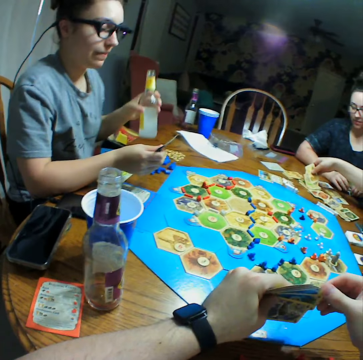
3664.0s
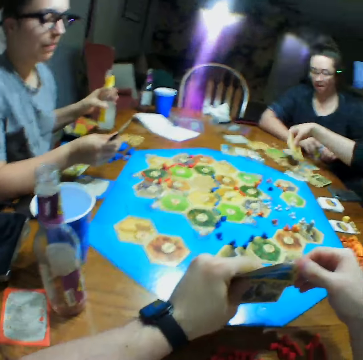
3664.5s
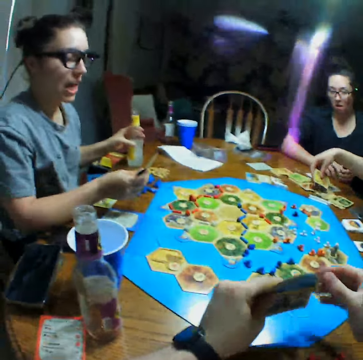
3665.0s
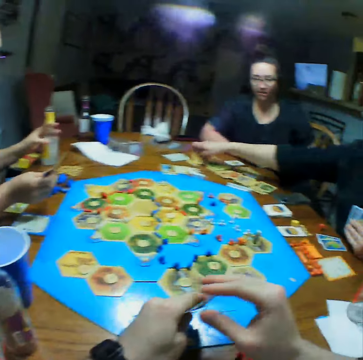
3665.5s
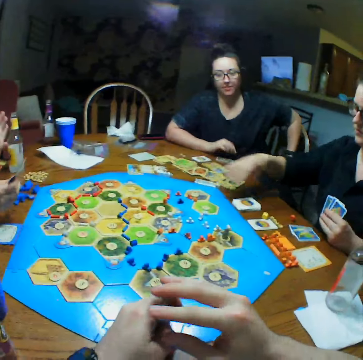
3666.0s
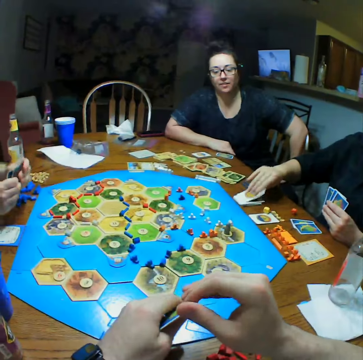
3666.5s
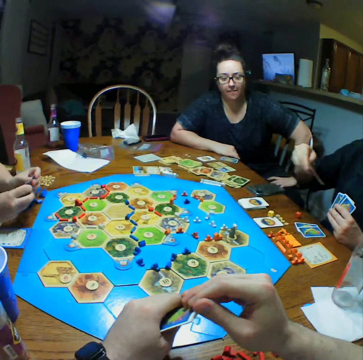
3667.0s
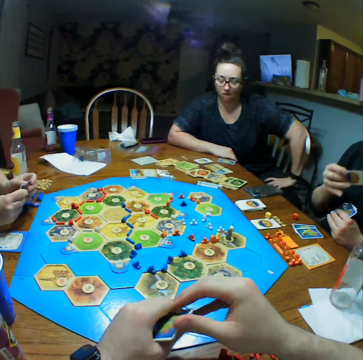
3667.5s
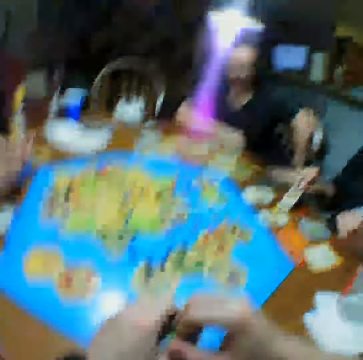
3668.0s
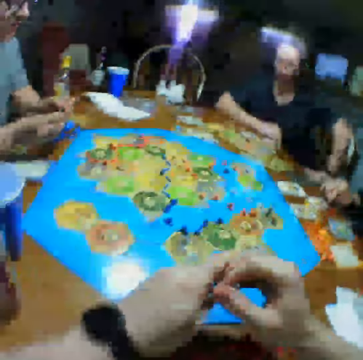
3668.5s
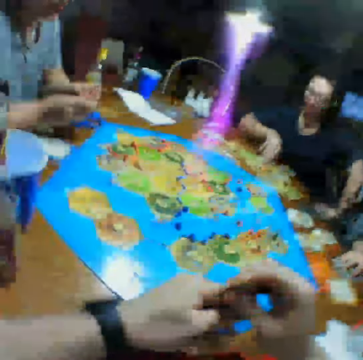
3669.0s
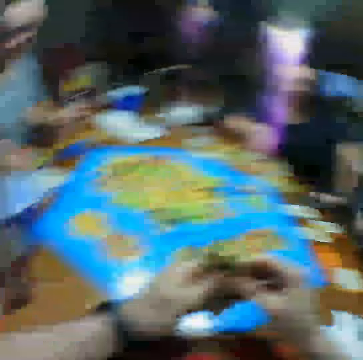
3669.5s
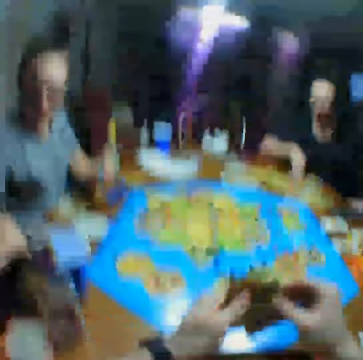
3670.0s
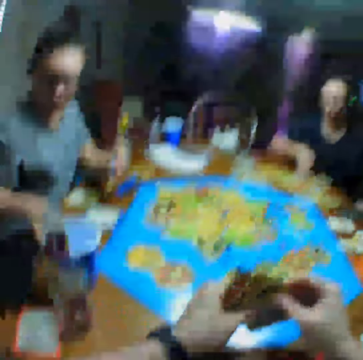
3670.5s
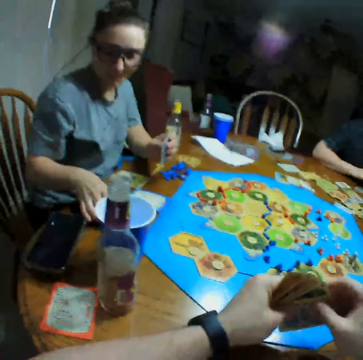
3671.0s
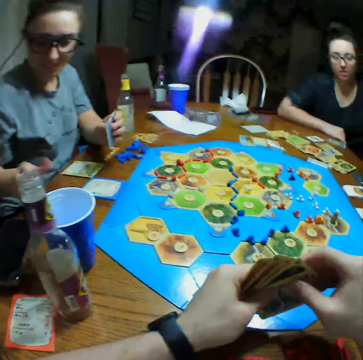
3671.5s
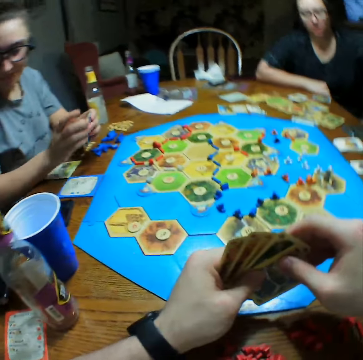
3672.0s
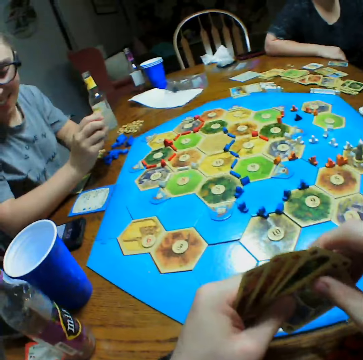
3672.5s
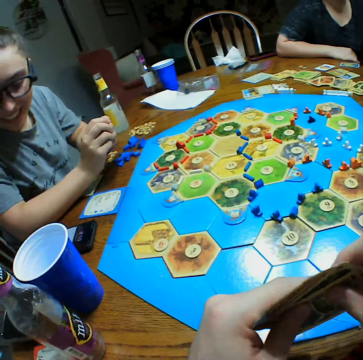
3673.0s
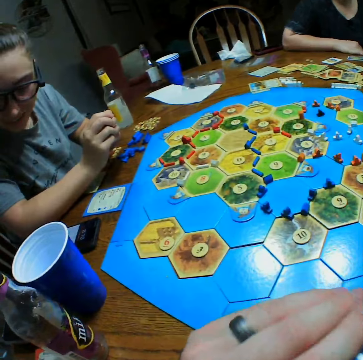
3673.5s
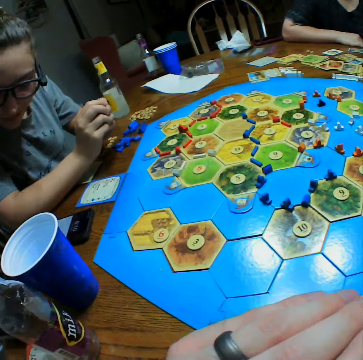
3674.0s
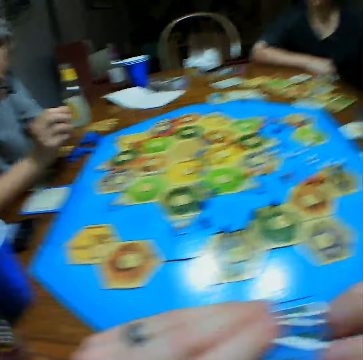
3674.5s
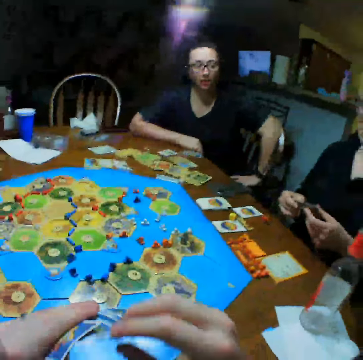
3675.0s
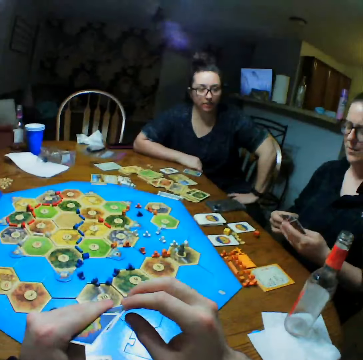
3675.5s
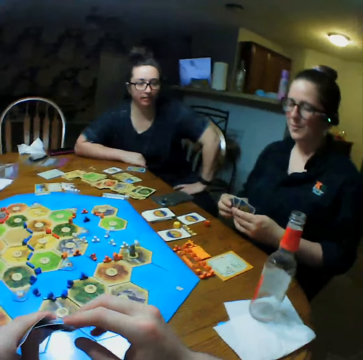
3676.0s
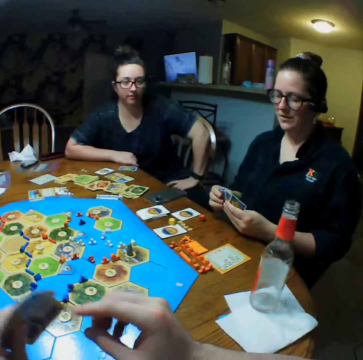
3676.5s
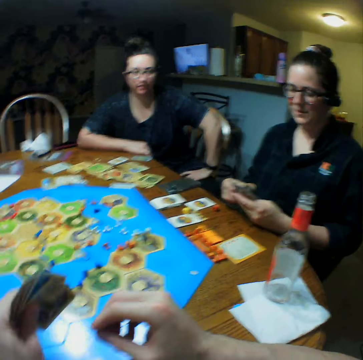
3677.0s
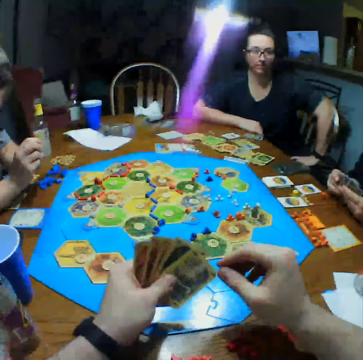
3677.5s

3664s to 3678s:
A woman arranges cards on the table and picks cards. Another woman looks at the phone.

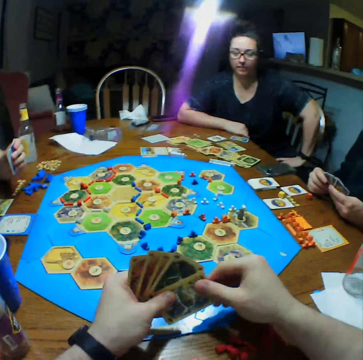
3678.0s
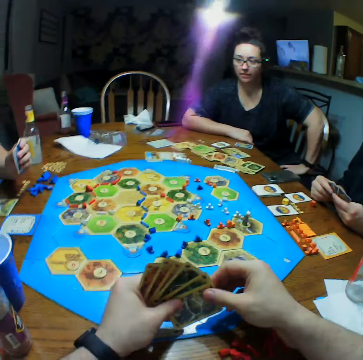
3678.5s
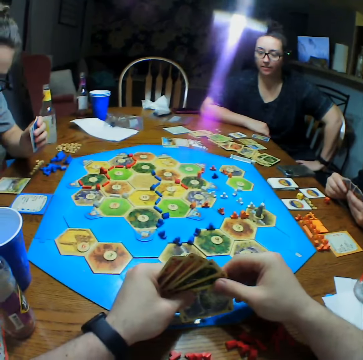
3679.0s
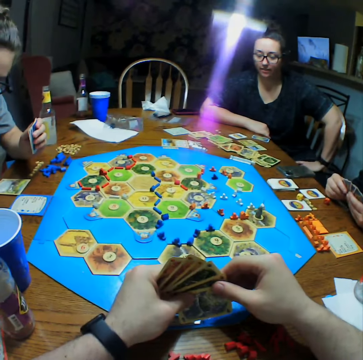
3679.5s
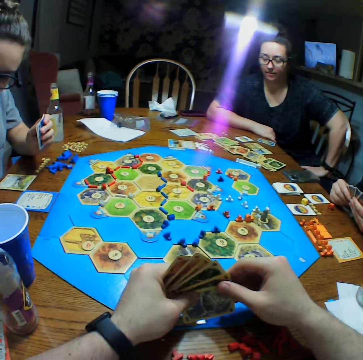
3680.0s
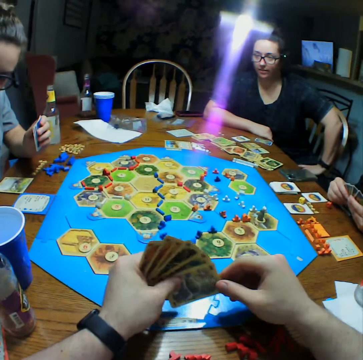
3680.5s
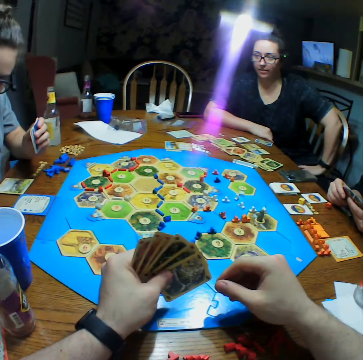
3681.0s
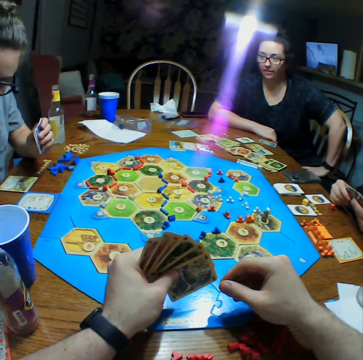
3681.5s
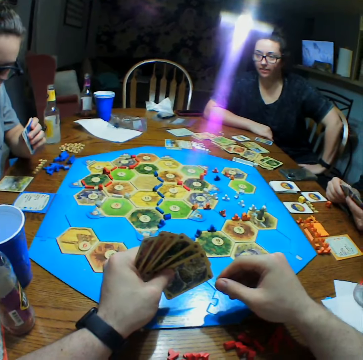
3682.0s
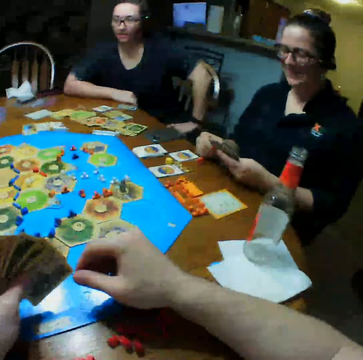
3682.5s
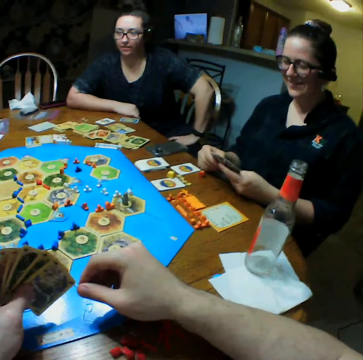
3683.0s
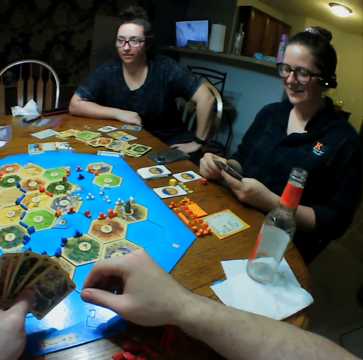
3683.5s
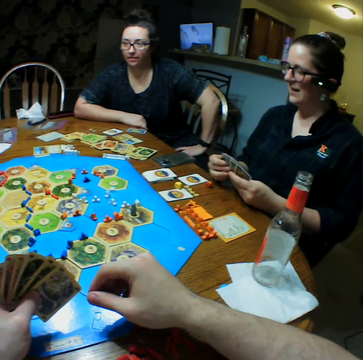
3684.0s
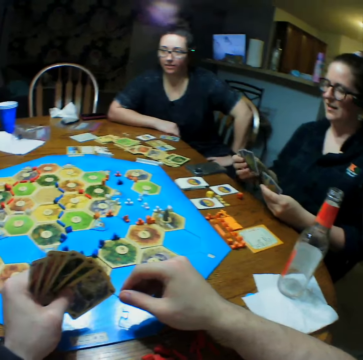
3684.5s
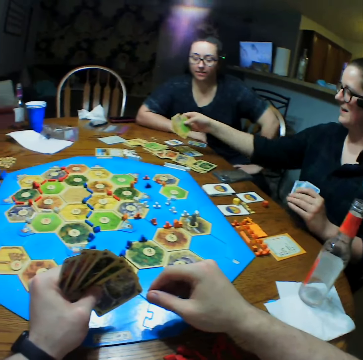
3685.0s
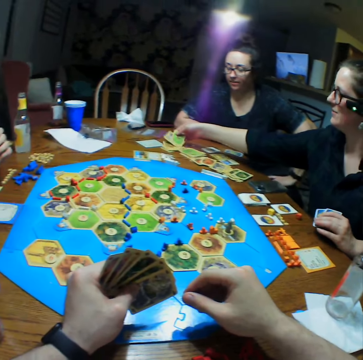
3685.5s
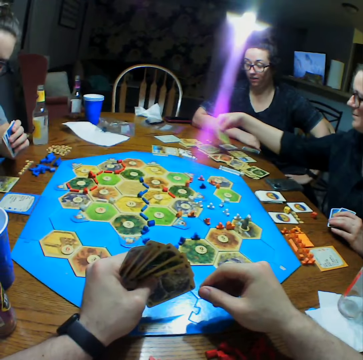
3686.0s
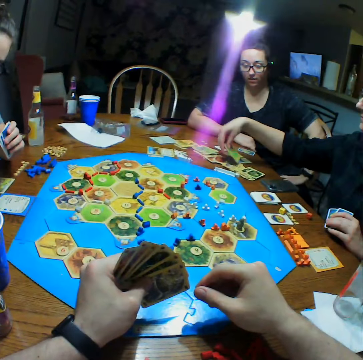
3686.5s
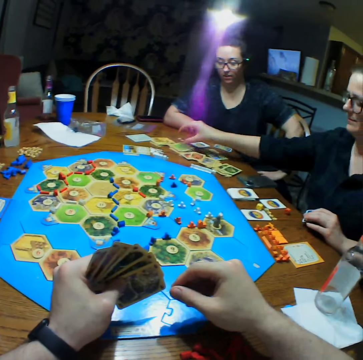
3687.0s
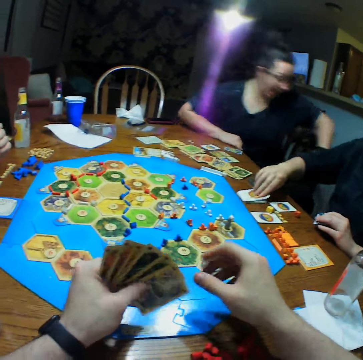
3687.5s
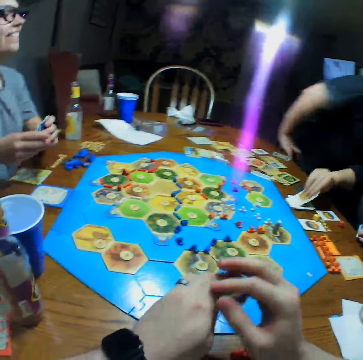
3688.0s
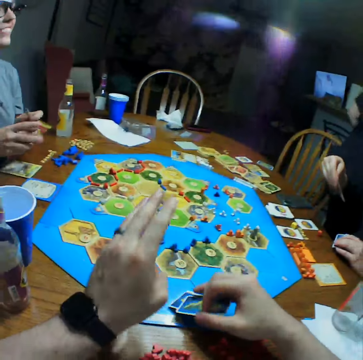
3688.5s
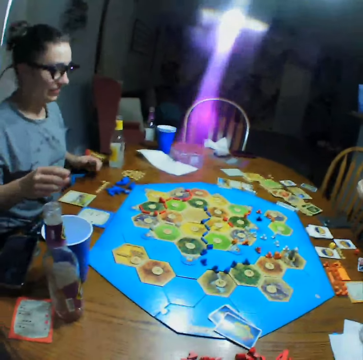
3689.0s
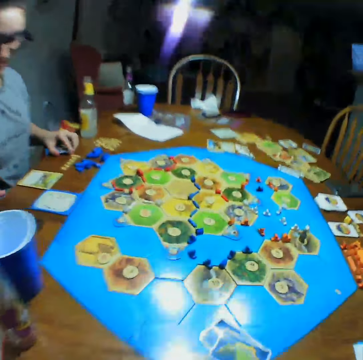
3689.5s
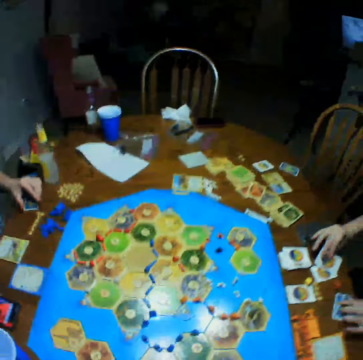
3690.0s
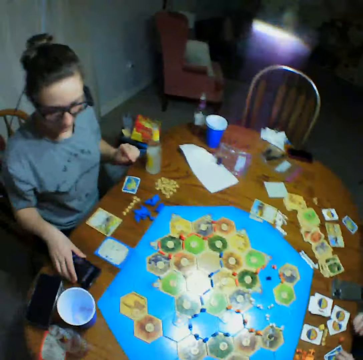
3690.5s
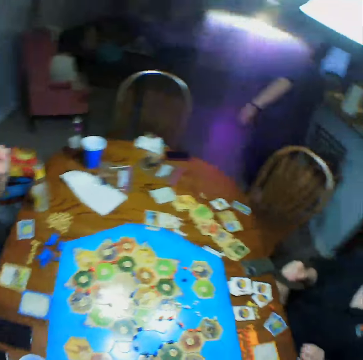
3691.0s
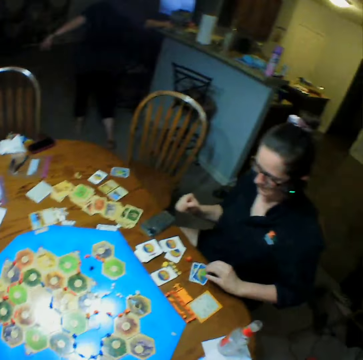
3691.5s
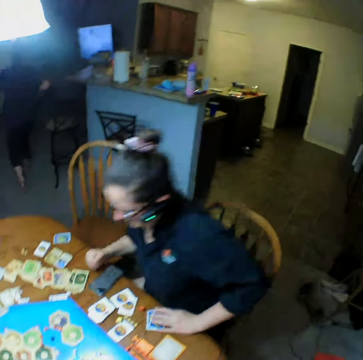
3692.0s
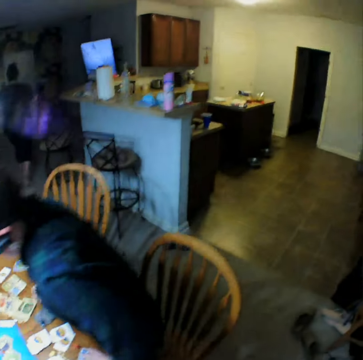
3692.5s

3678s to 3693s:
A woman arranges cards on the table. Another woman walks away. The camera wearer puts the cards on the table and stands from the chair.

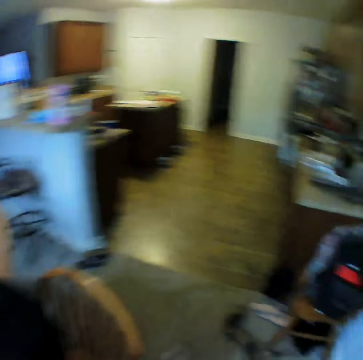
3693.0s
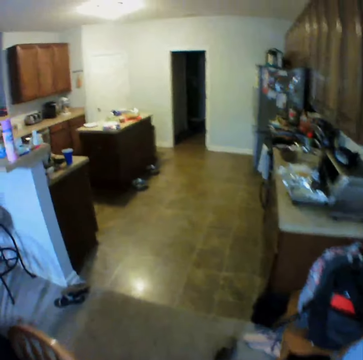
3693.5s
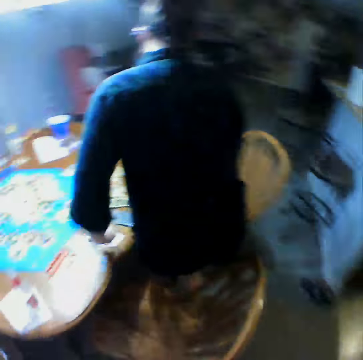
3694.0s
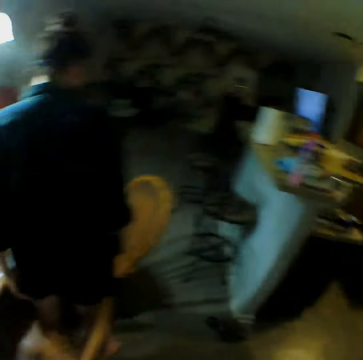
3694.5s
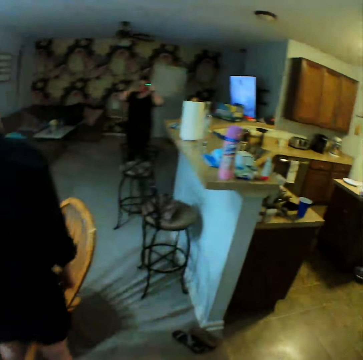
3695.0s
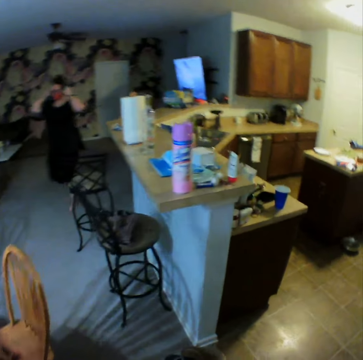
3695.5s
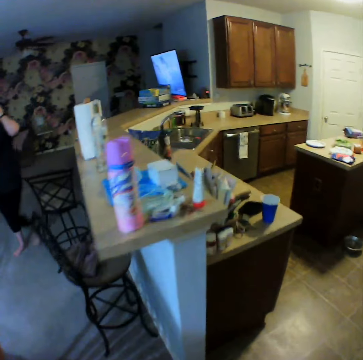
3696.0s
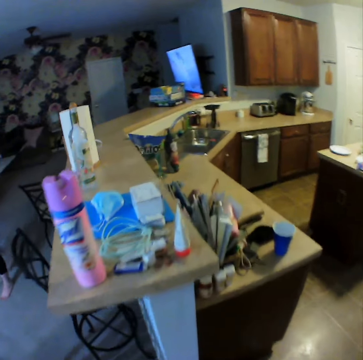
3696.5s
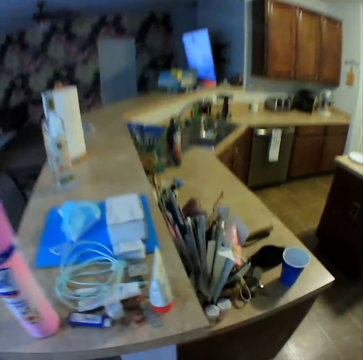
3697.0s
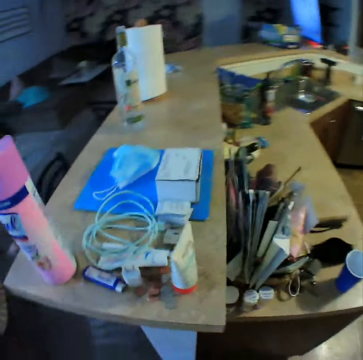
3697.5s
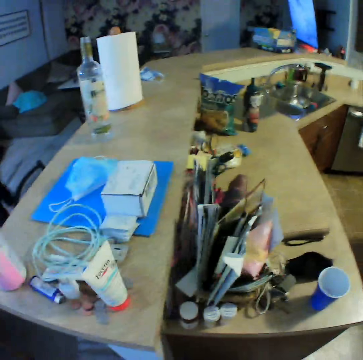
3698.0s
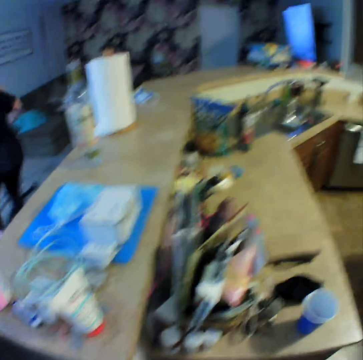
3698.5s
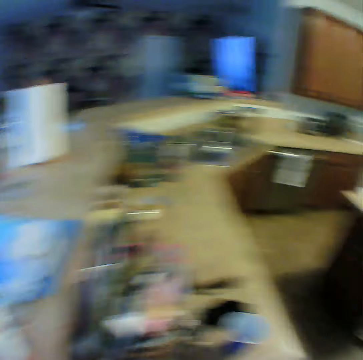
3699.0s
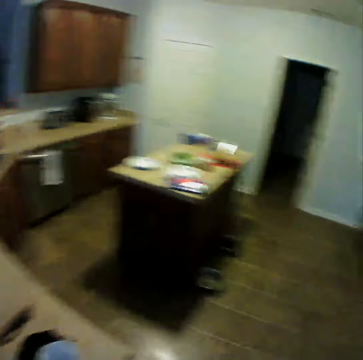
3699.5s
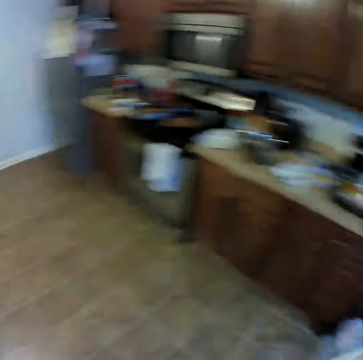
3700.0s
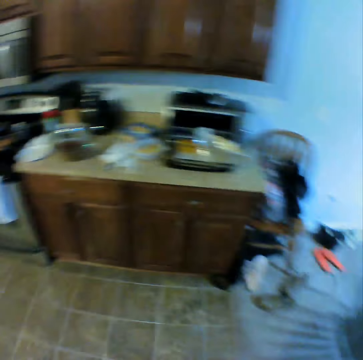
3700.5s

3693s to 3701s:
The camera wearer walks in the house. A woman walks in the house. The camera wearer looks around for something.
